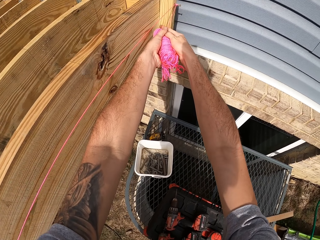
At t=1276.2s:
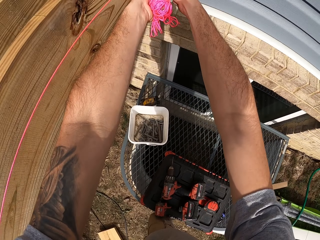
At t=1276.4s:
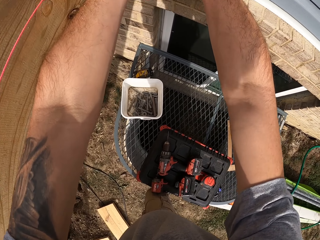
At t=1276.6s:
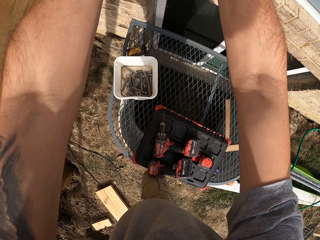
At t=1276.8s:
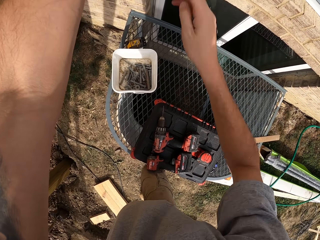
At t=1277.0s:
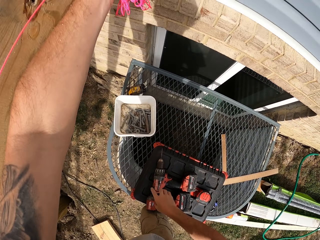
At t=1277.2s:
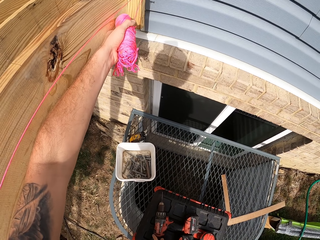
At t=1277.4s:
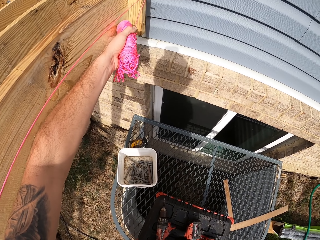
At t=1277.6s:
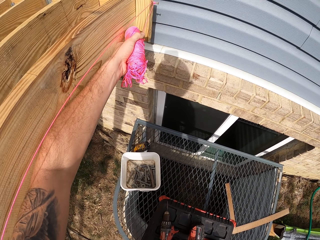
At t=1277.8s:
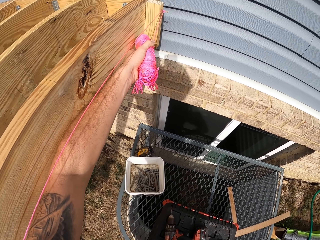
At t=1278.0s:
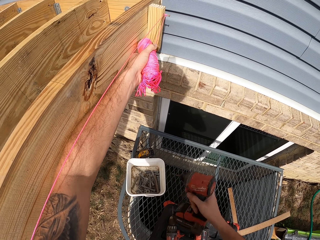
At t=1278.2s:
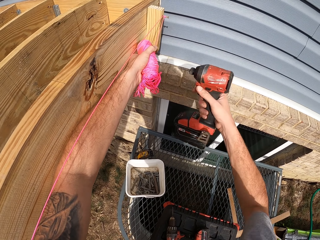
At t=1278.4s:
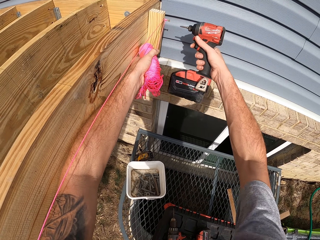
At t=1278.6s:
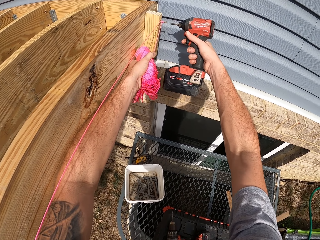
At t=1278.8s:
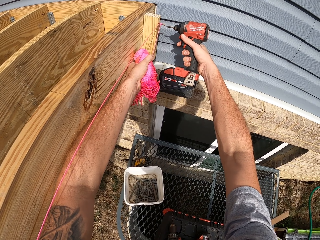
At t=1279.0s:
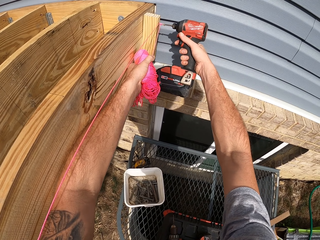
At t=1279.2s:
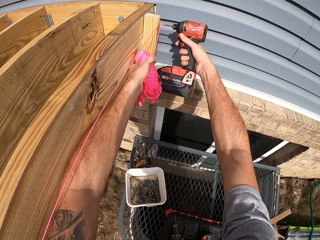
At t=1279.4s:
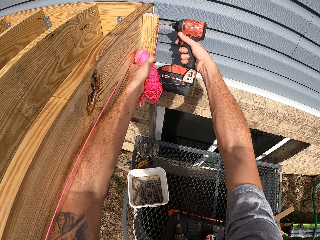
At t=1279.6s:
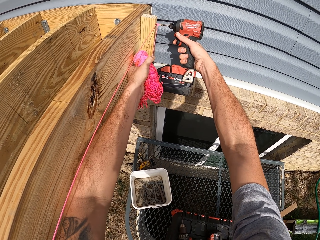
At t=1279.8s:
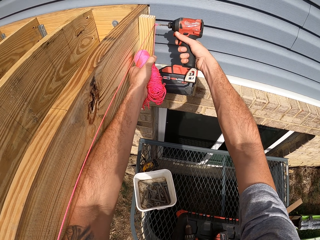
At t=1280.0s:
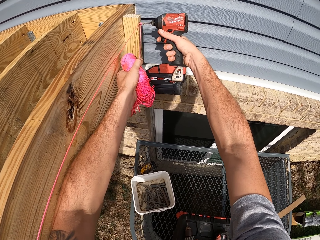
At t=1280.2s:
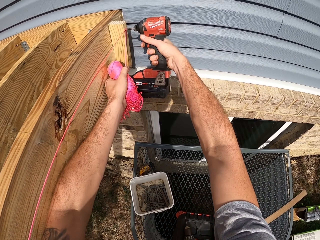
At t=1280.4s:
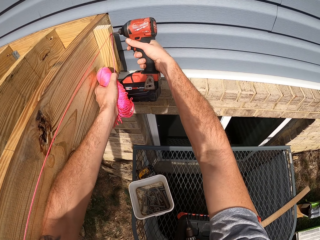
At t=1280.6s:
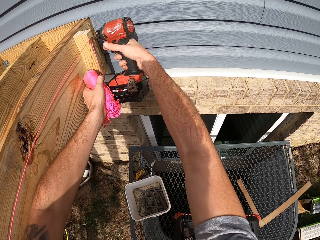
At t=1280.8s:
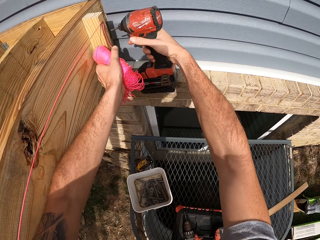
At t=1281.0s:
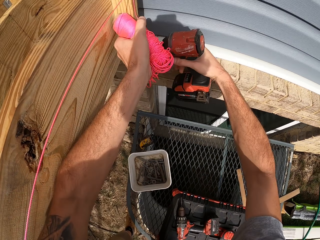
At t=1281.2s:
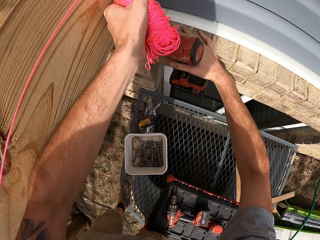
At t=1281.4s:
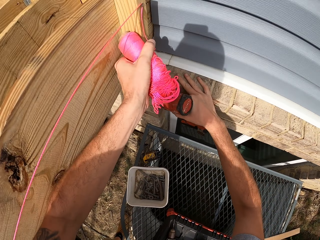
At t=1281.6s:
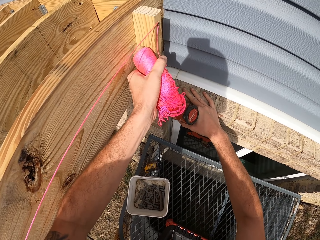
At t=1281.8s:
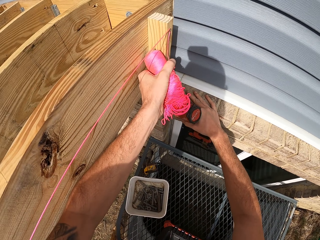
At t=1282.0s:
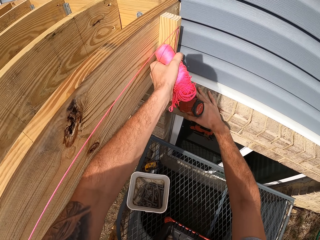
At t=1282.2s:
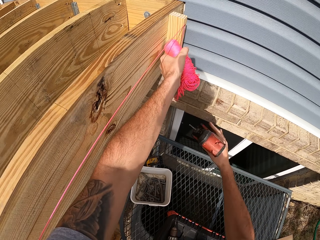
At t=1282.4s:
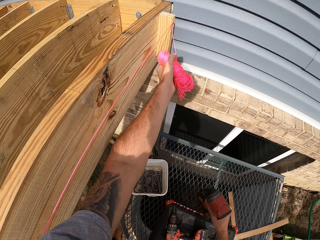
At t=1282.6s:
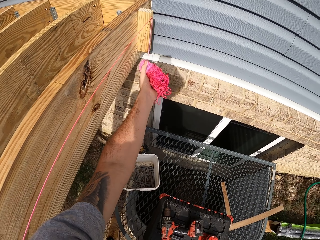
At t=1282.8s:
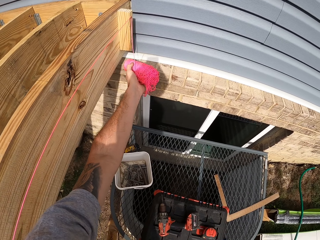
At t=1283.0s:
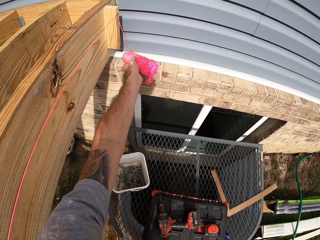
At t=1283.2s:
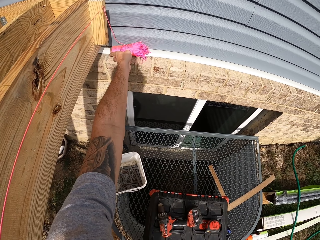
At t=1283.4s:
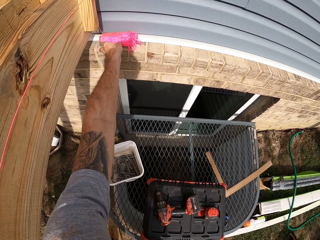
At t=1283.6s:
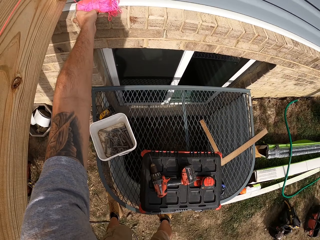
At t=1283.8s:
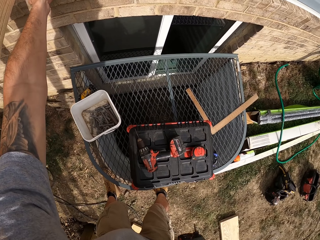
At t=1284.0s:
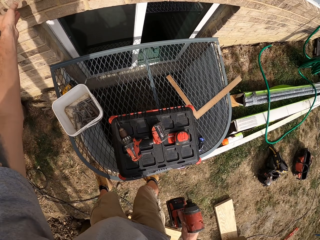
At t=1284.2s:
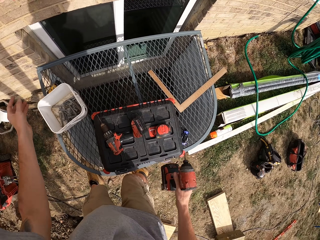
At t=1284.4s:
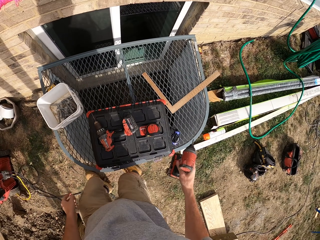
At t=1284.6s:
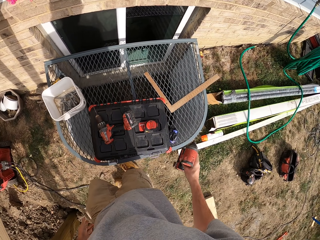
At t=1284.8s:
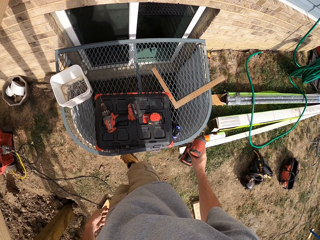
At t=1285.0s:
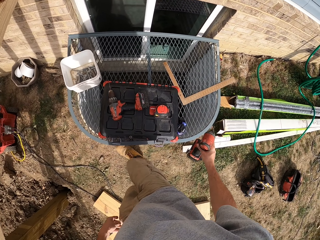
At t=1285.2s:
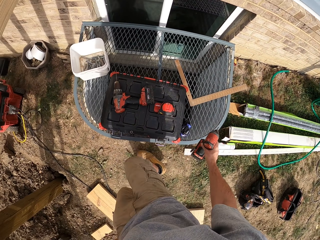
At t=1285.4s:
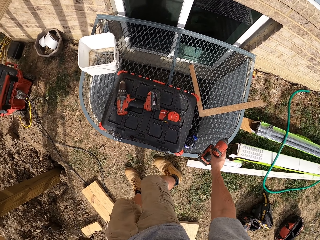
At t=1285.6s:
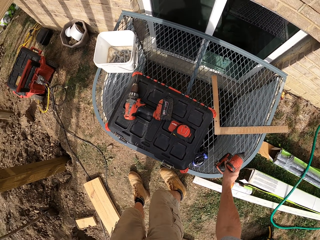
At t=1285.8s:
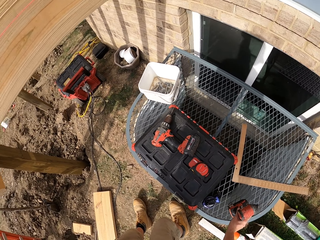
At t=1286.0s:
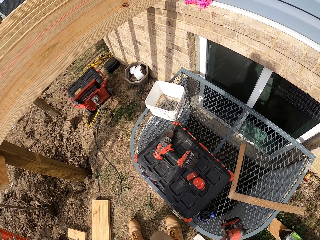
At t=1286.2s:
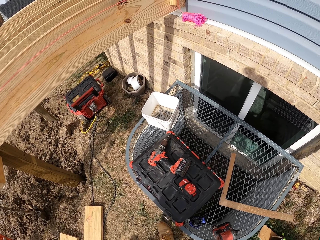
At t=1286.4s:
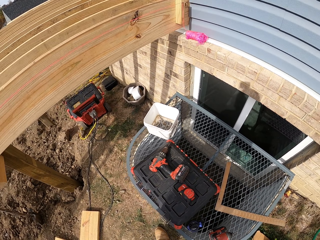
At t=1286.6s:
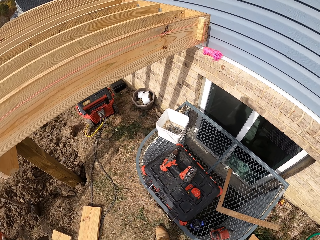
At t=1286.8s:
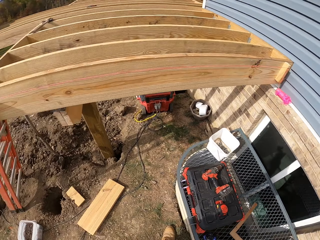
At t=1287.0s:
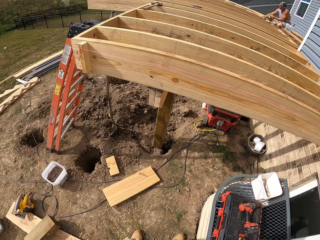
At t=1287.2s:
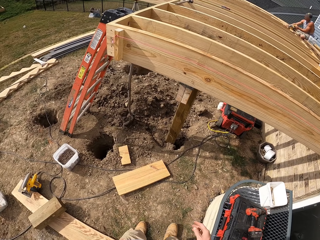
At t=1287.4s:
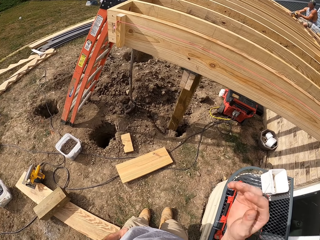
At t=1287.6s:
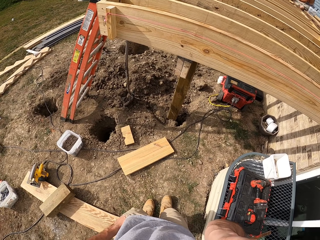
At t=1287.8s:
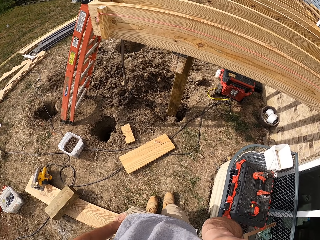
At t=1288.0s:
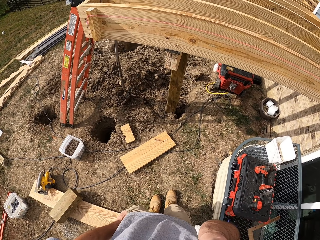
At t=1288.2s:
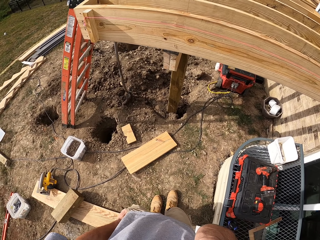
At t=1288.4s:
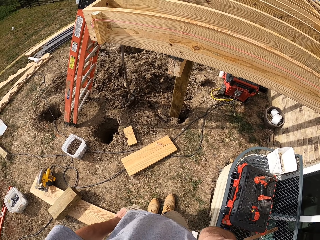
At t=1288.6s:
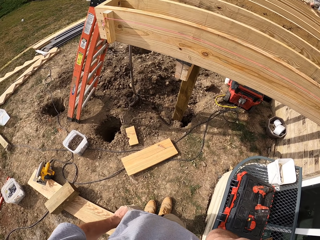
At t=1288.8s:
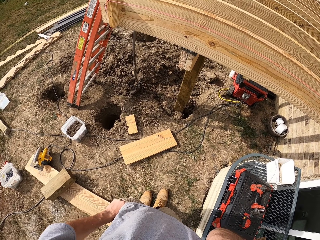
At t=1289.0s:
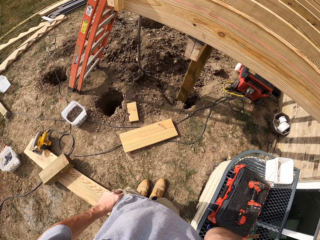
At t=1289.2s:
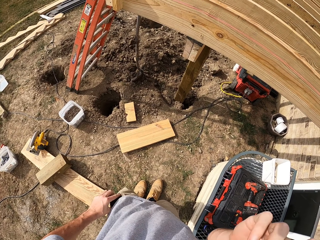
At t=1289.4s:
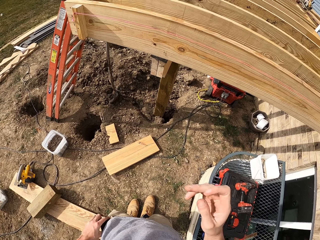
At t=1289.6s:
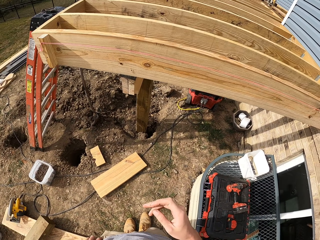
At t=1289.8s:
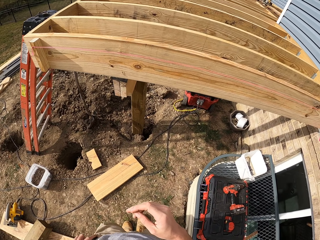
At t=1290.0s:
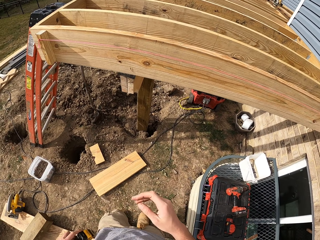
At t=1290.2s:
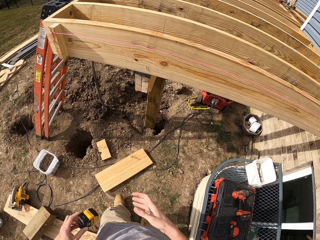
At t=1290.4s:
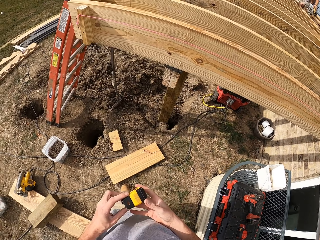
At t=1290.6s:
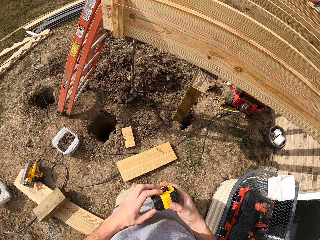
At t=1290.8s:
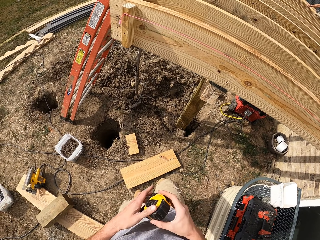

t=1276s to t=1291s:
The camera wearer picks up the drill. They drive a screw in the wood with the drill. They lower the drill down. They put the string on a wall. They put the drill down. They touch their face. They remove a tape measure from the pocket.

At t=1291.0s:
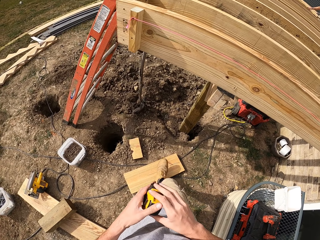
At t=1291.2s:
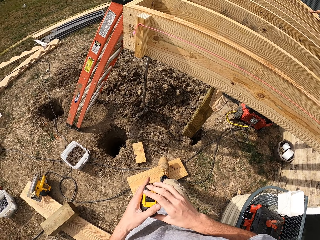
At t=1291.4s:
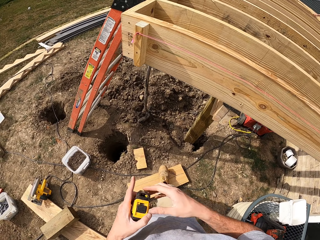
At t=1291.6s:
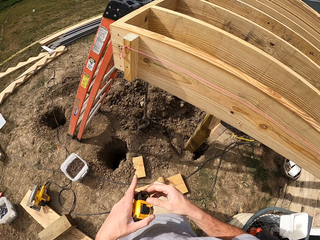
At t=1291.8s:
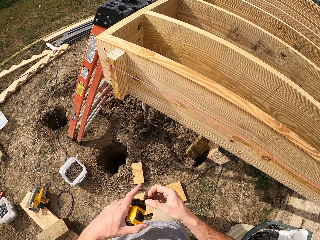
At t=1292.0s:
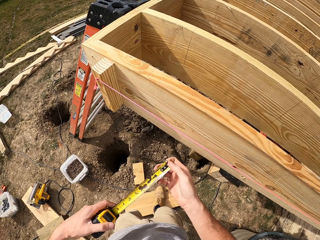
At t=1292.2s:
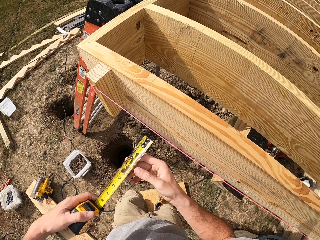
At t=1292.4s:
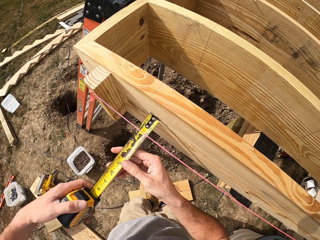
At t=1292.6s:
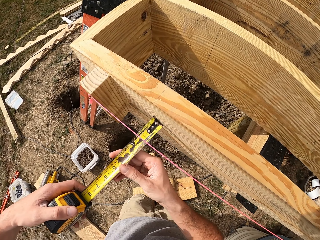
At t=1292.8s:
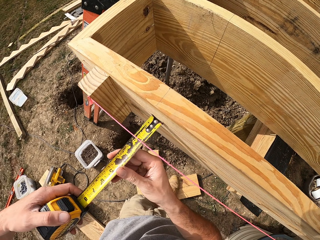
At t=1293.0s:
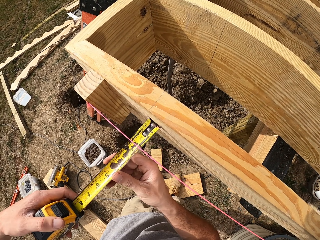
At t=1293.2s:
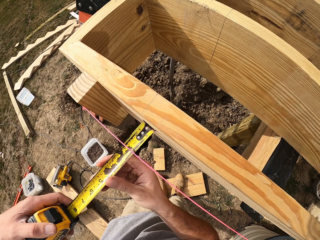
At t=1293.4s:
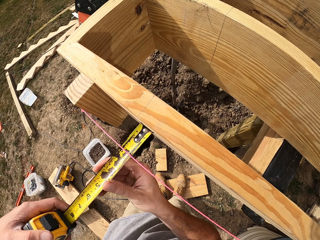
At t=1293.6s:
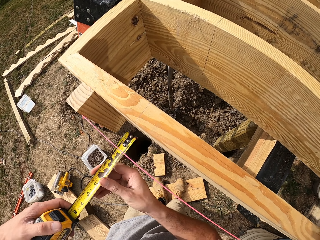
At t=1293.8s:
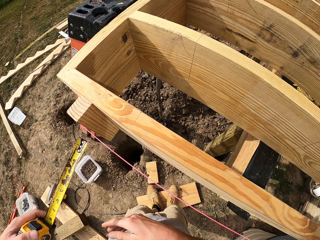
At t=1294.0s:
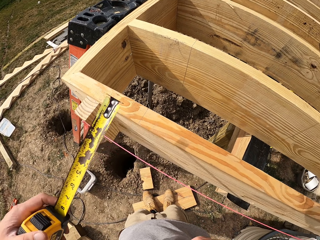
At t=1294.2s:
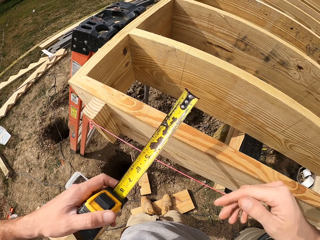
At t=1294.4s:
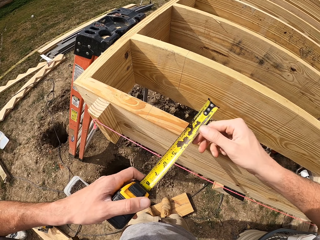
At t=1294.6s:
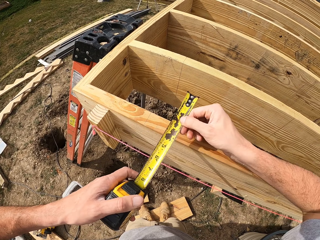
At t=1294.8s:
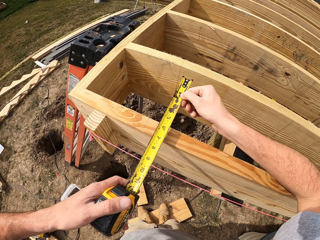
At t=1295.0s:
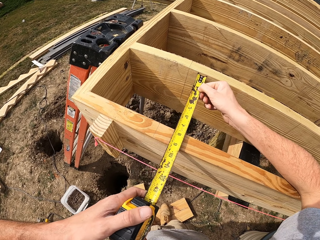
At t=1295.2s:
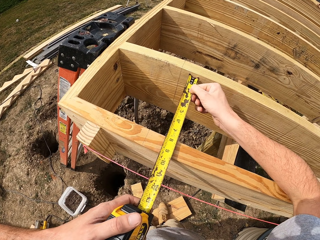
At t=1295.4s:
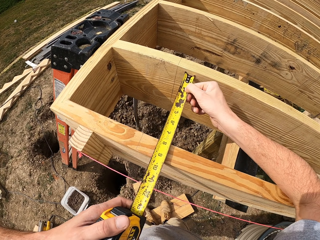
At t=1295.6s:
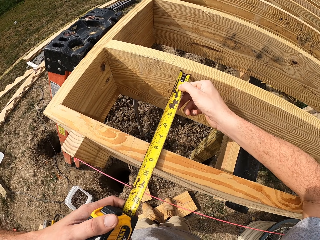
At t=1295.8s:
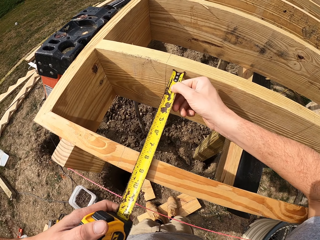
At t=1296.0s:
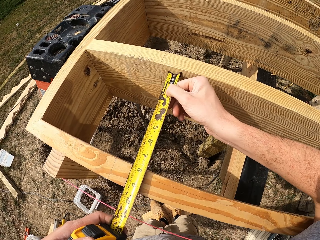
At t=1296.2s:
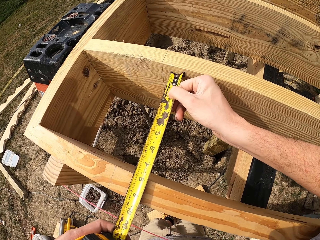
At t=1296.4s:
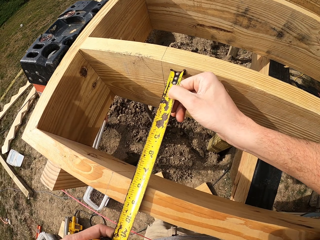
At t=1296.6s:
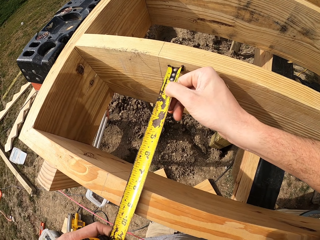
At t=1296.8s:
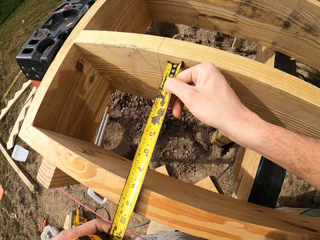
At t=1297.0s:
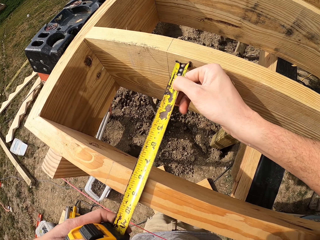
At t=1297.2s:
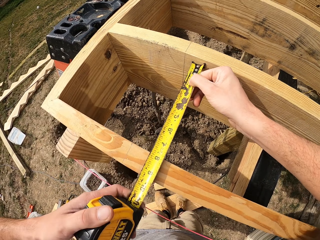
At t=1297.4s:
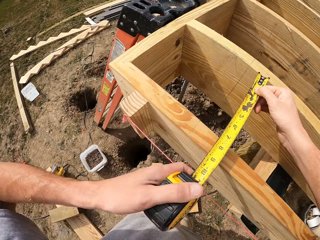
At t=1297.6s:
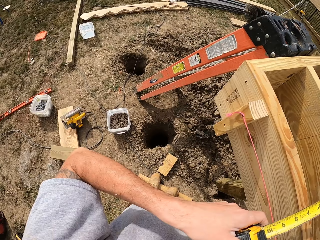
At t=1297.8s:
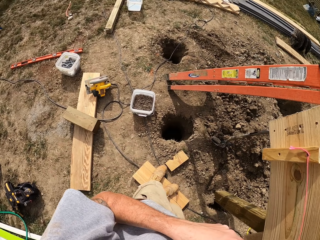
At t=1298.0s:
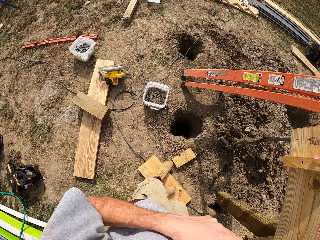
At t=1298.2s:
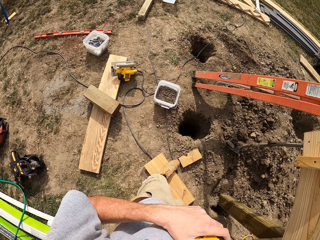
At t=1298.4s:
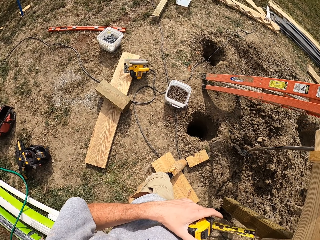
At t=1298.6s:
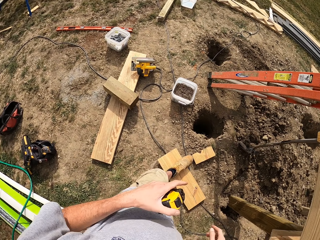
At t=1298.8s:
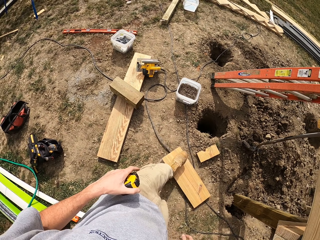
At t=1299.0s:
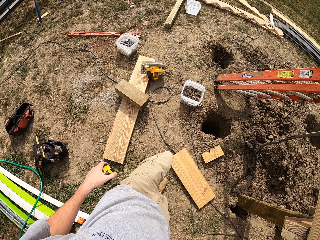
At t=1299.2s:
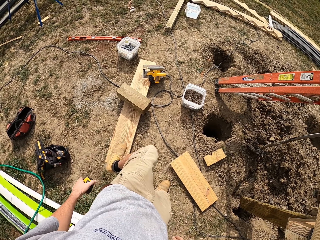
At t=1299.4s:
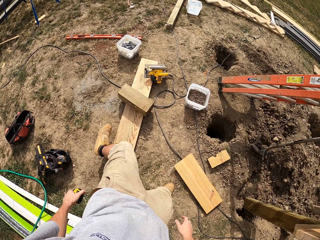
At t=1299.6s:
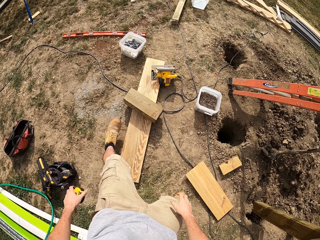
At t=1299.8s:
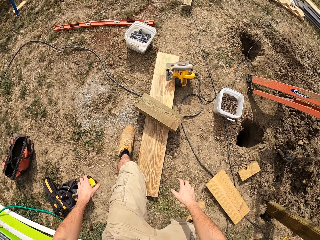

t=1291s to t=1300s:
The camera wearer holds a tape measure. They measure the space of the string and timber from the frame. They measure the frame.
